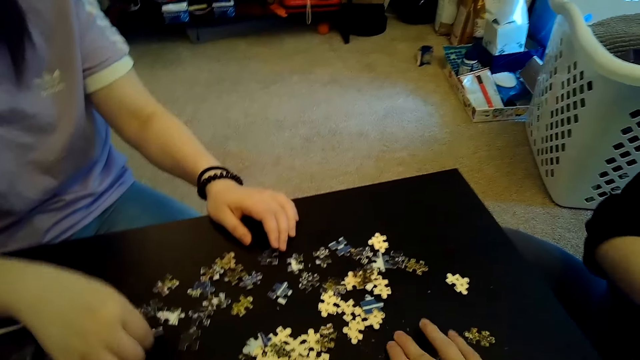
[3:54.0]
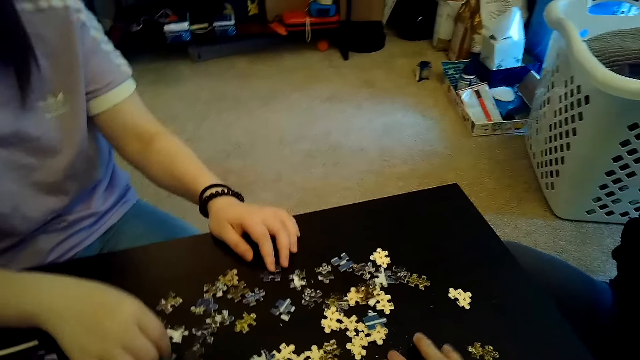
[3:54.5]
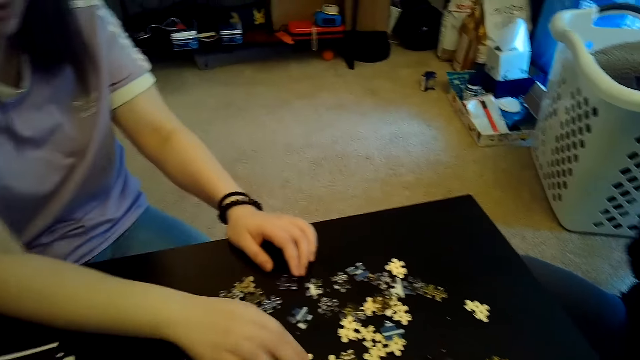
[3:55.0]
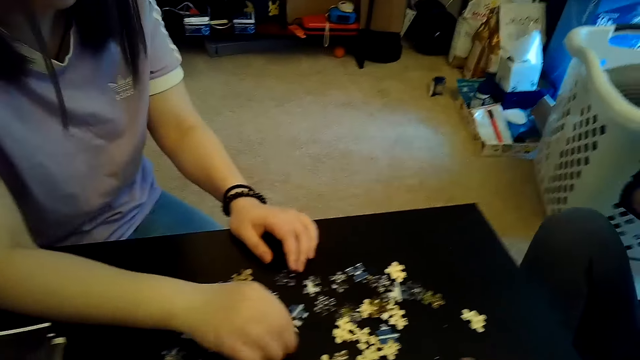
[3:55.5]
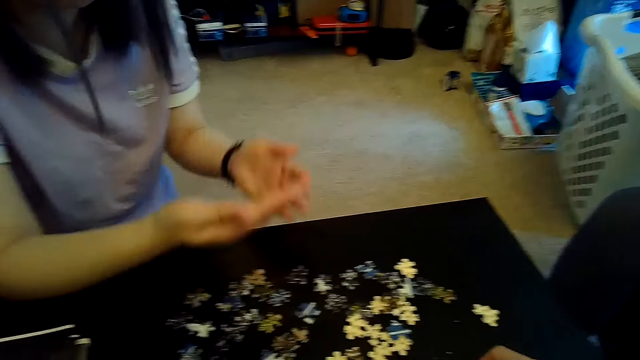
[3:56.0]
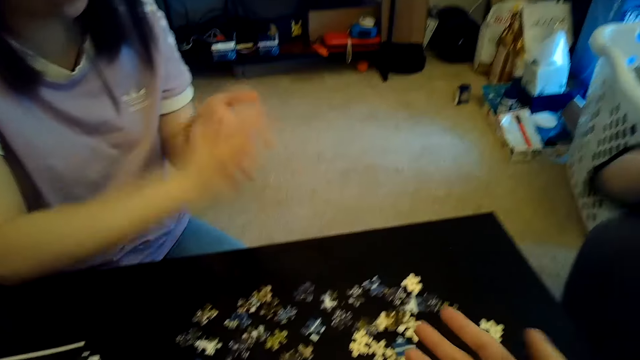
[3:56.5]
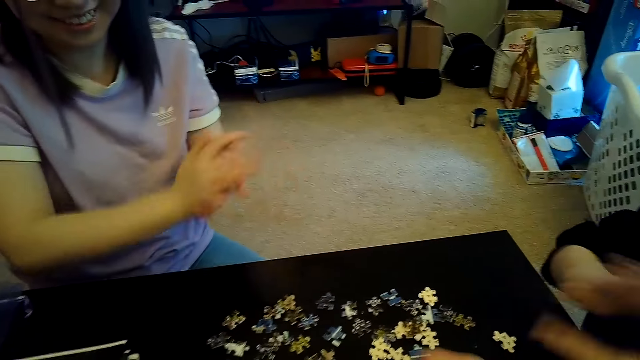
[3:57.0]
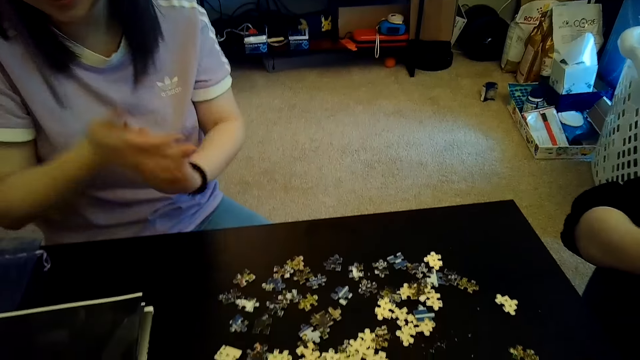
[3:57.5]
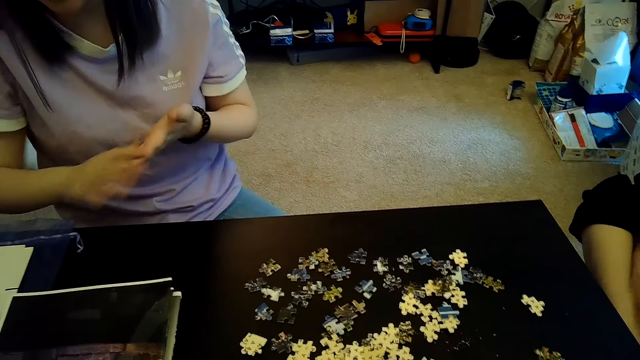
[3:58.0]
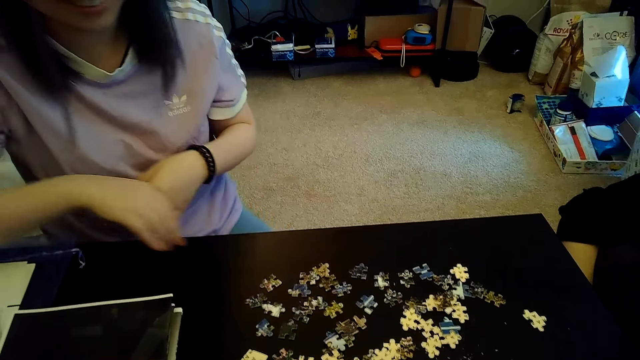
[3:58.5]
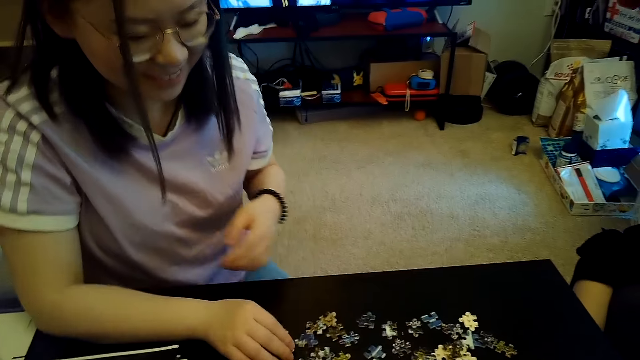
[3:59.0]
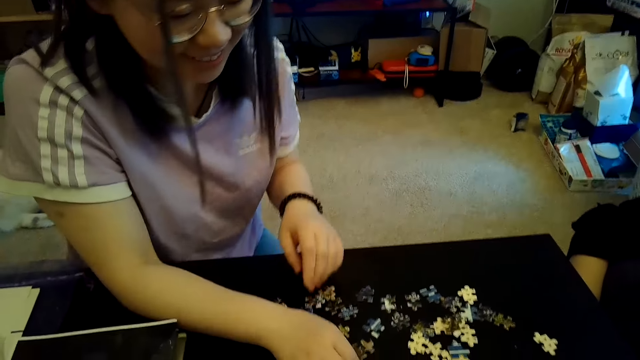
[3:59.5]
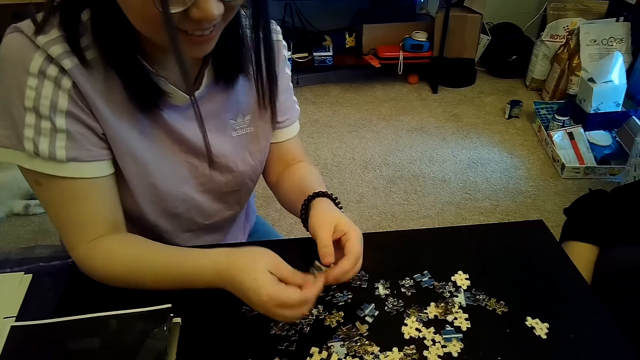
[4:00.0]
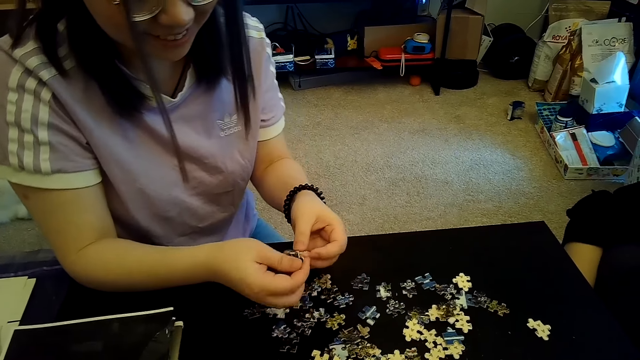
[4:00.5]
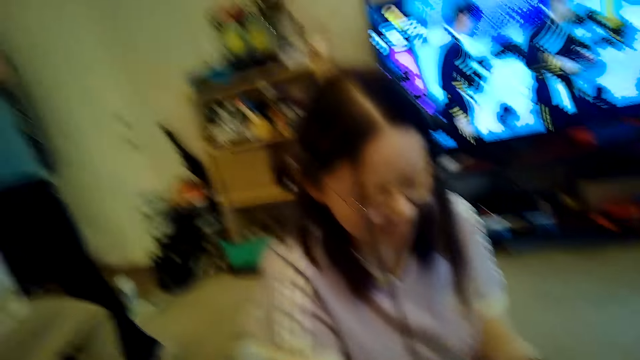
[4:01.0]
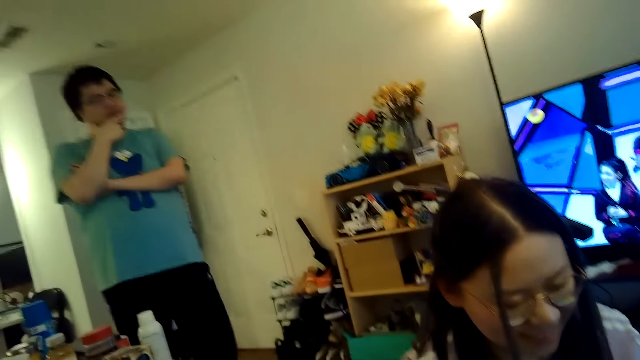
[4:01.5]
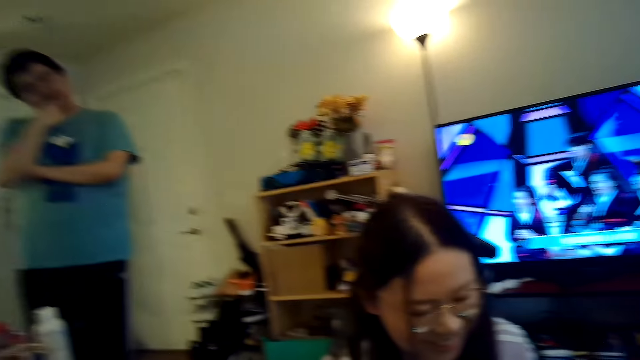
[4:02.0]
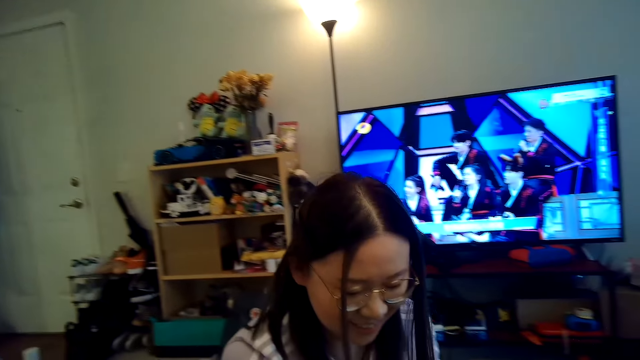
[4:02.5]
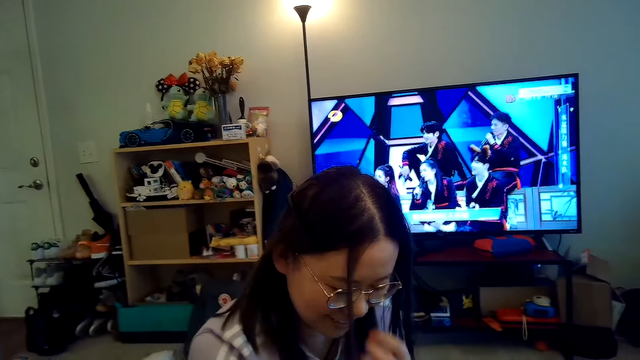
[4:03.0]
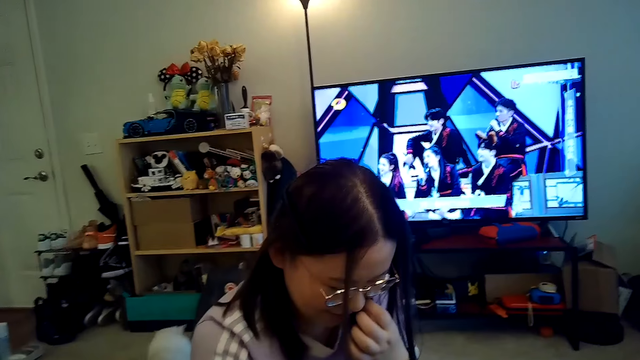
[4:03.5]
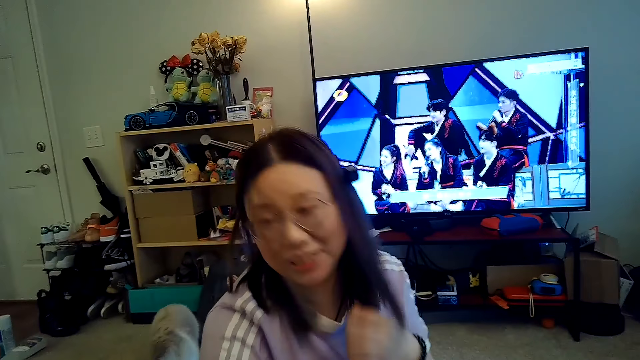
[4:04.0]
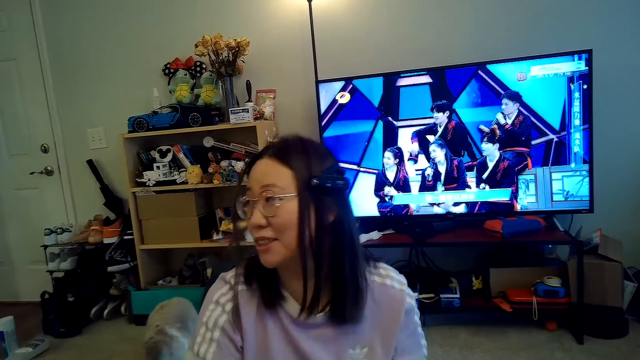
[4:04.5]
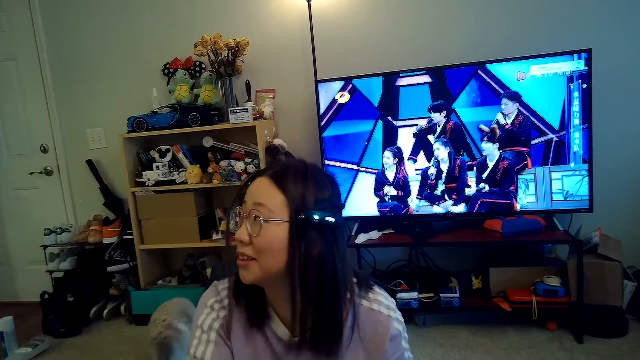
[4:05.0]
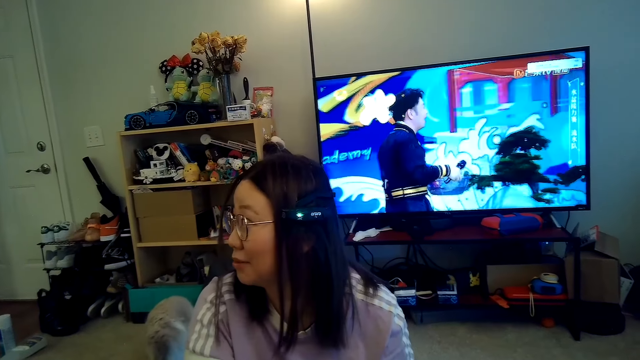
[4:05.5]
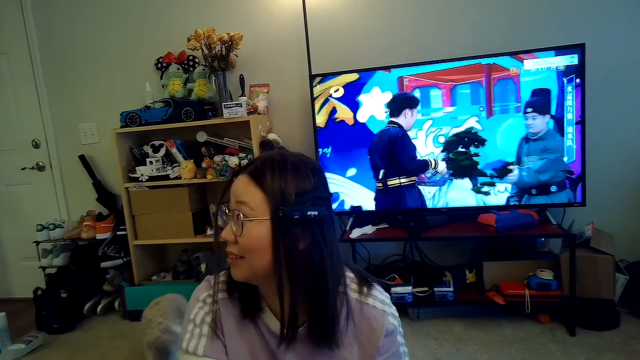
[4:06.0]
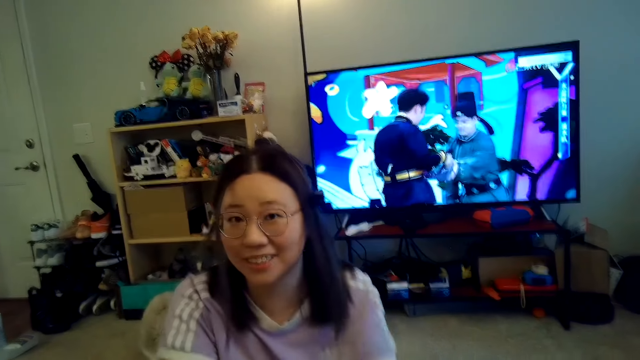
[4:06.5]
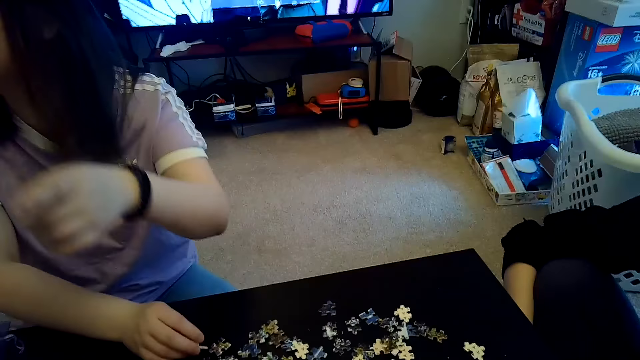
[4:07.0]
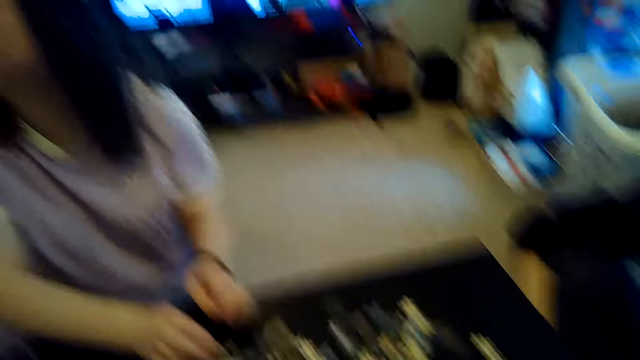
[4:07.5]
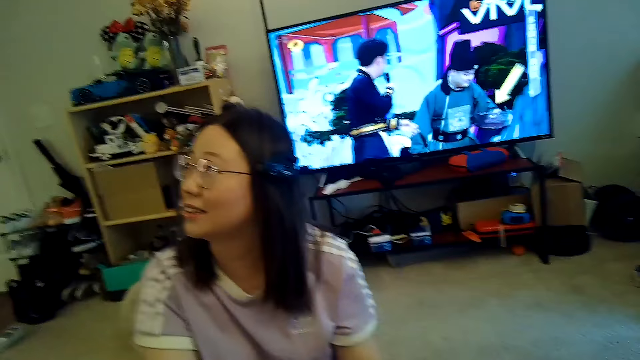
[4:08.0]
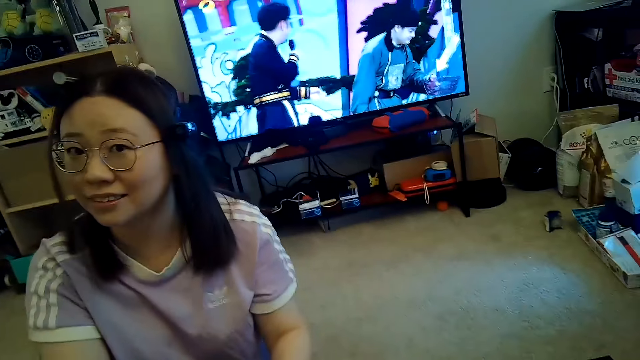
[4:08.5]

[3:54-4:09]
A woman dusts off her hands and arranges the jigsaw puzzle. The woman plays the puzzle while talking to a man. The camera wearer looks around. The woman talks to the man.

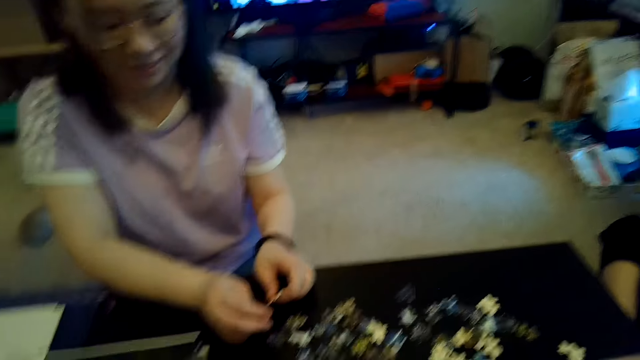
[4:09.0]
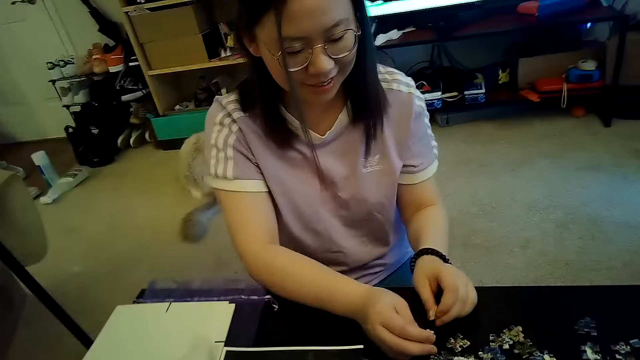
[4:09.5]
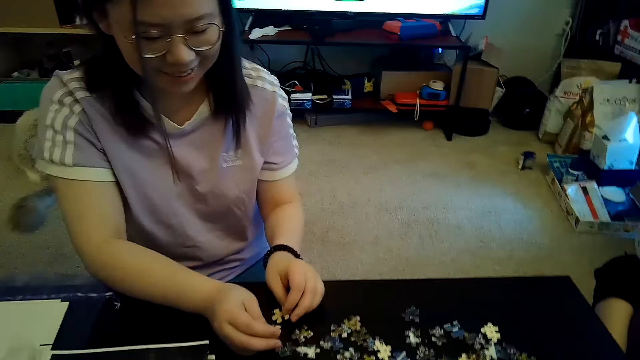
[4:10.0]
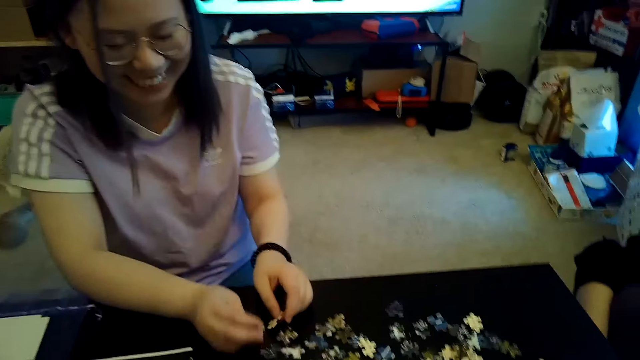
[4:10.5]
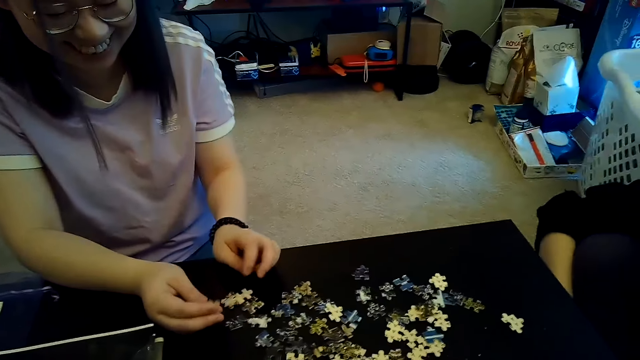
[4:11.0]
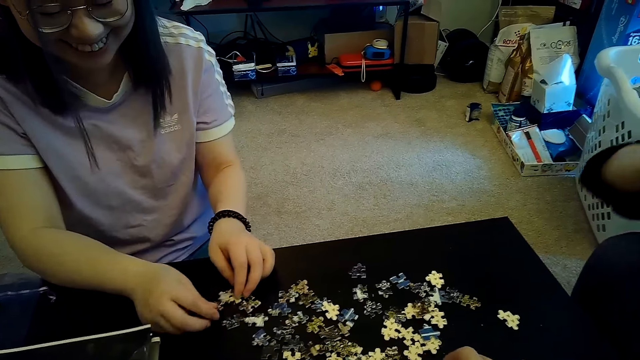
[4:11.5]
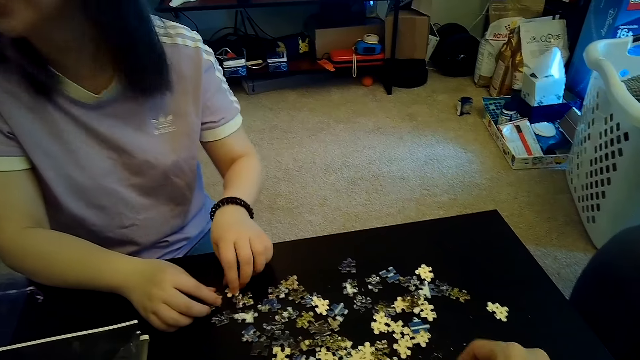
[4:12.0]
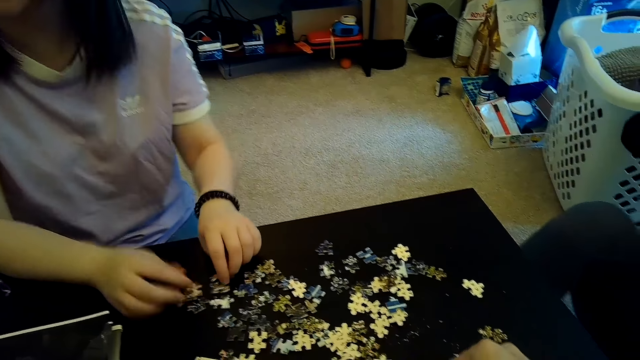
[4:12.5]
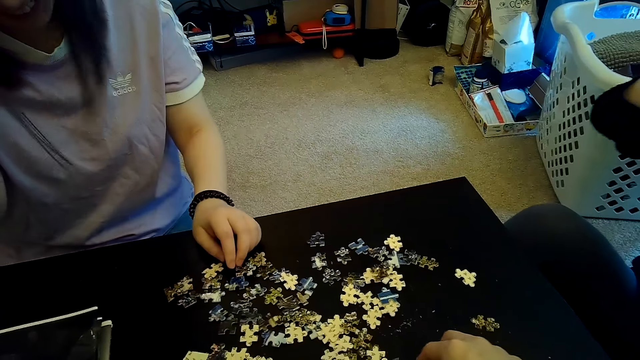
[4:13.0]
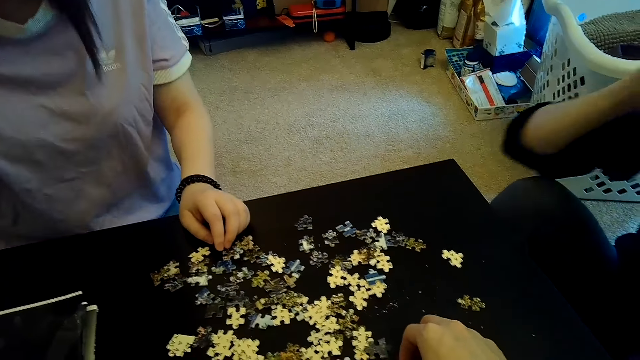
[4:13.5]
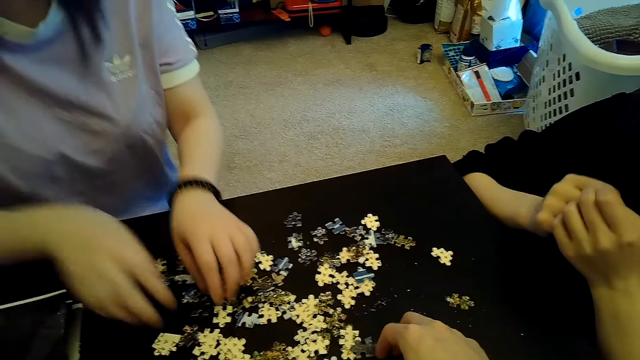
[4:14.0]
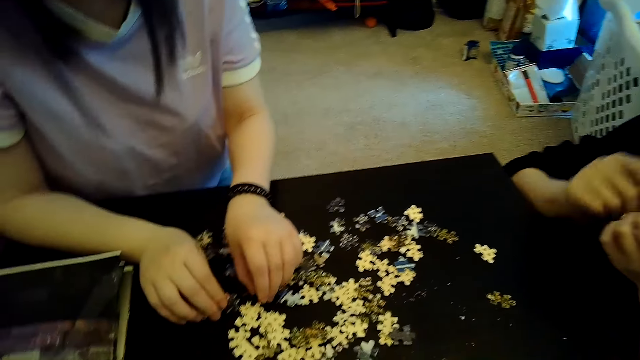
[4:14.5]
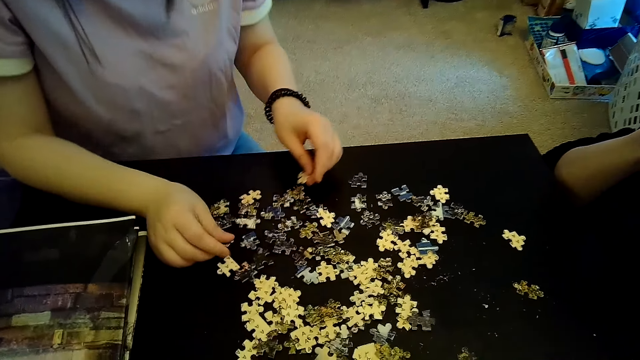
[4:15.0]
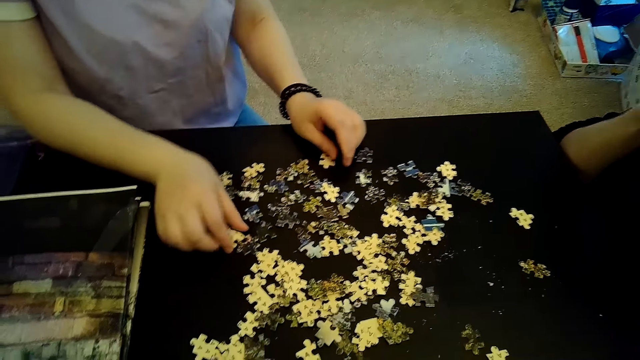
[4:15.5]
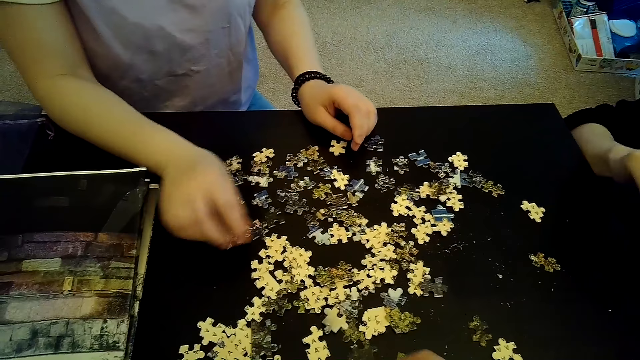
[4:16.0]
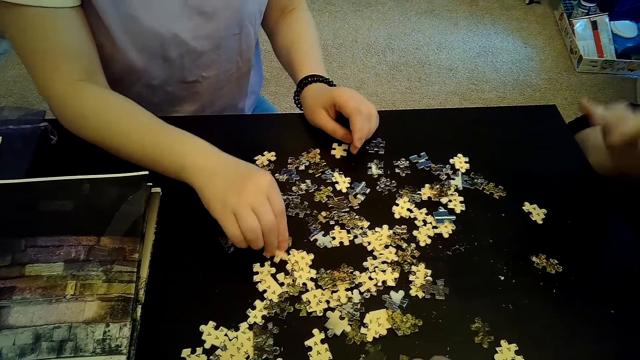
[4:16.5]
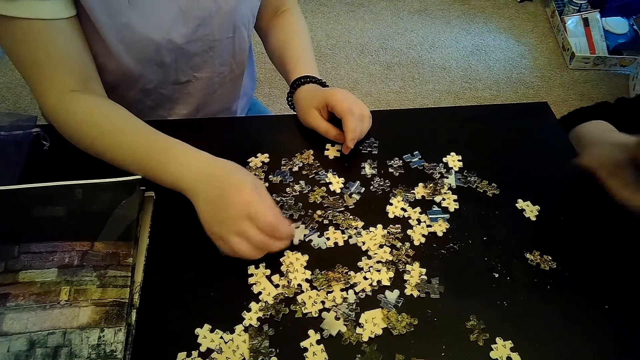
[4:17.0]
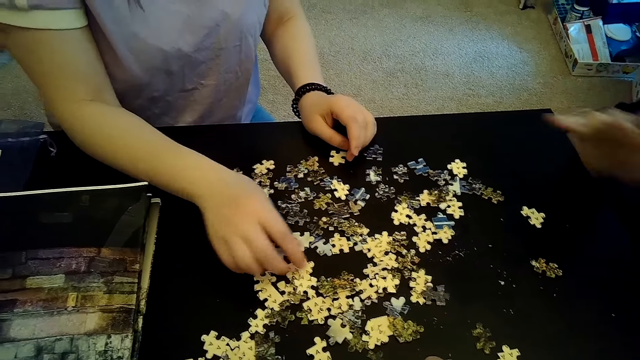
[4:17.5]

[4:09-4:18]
A woman arranges the jigsaw puzzle.
